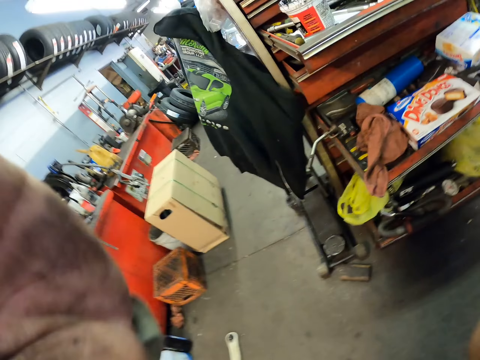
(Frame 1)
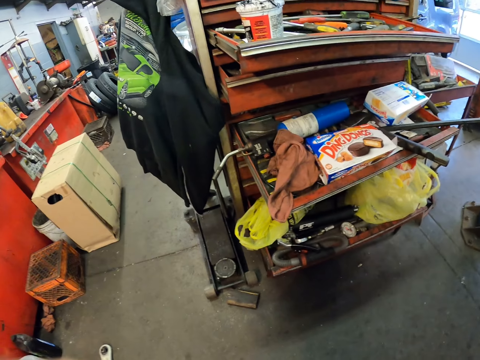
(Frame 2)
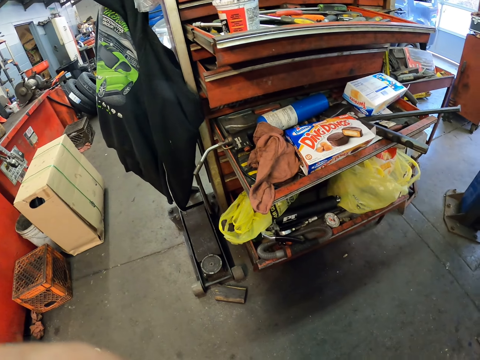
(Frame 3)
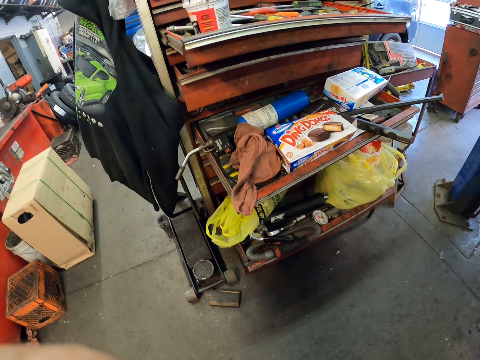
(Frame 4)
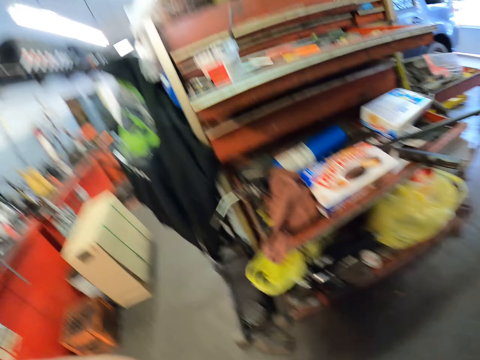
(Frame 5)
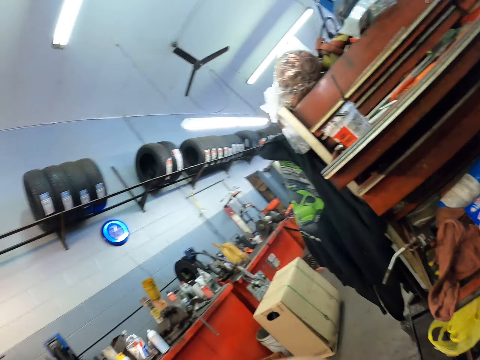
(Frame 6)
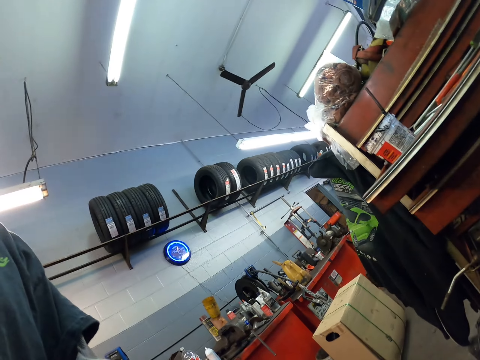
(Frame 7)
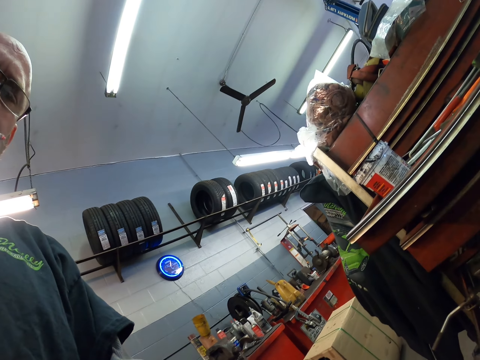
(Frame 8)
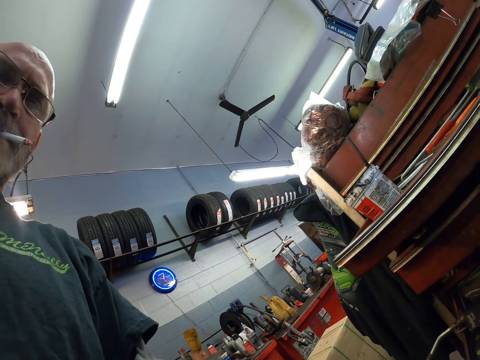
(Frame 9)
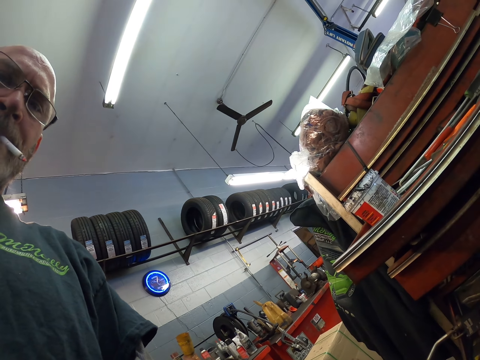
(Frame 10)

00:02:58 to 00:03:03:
The camera wearer looks around the garage.
